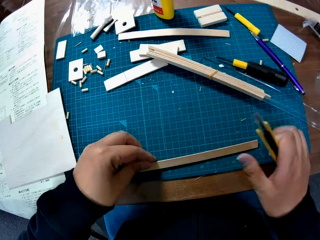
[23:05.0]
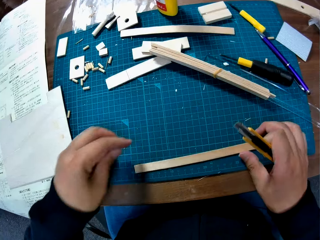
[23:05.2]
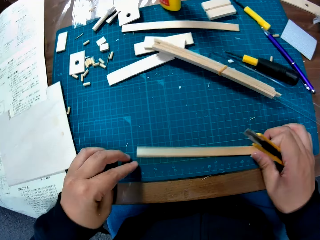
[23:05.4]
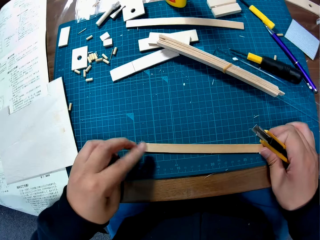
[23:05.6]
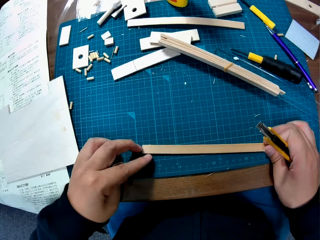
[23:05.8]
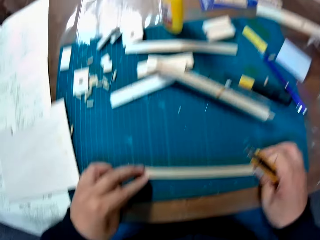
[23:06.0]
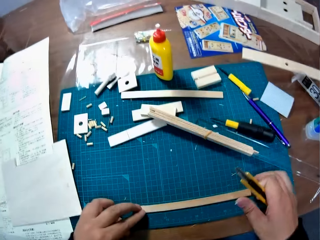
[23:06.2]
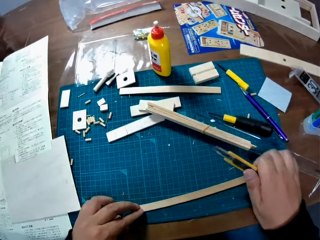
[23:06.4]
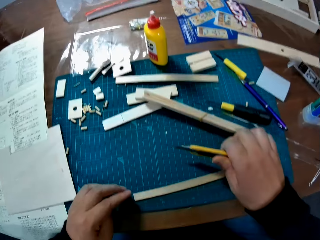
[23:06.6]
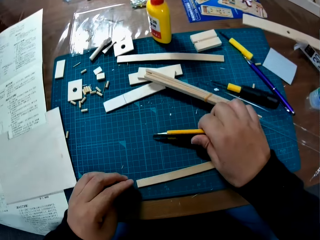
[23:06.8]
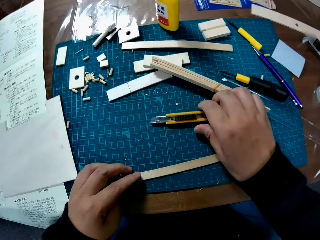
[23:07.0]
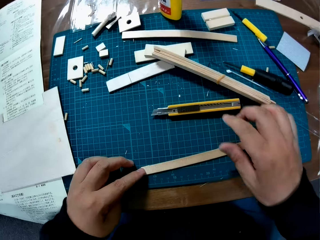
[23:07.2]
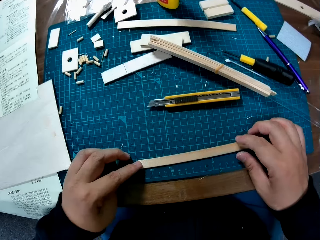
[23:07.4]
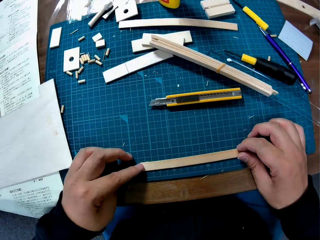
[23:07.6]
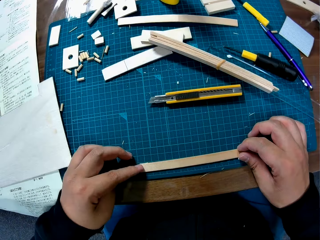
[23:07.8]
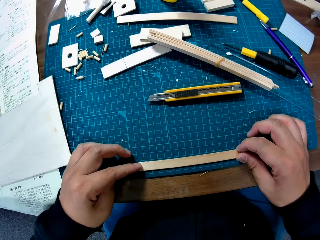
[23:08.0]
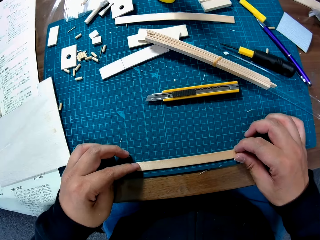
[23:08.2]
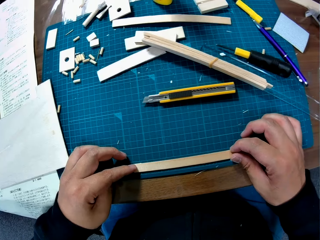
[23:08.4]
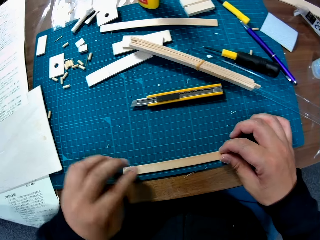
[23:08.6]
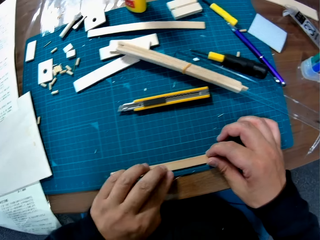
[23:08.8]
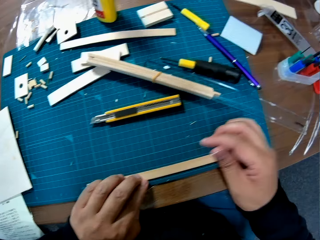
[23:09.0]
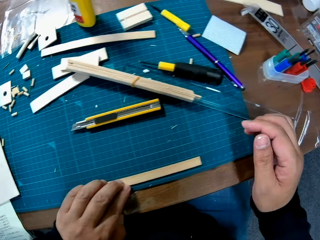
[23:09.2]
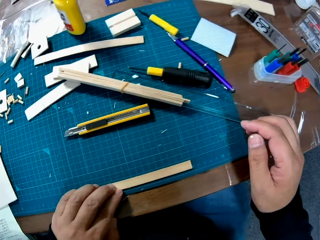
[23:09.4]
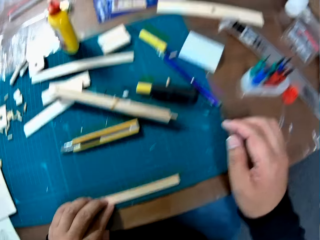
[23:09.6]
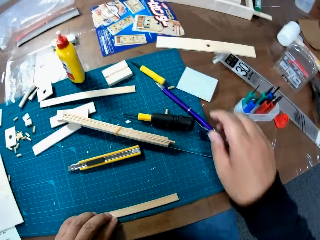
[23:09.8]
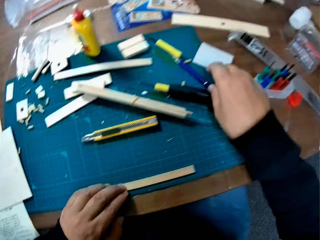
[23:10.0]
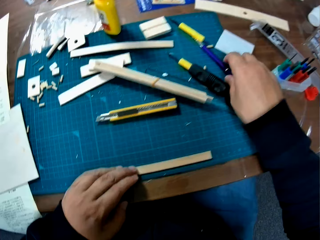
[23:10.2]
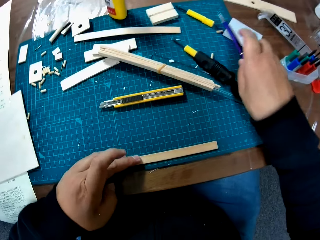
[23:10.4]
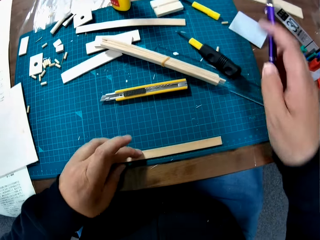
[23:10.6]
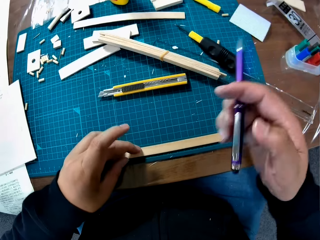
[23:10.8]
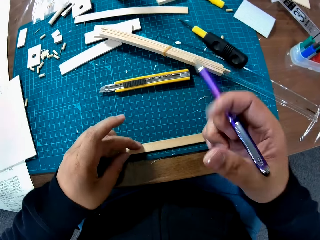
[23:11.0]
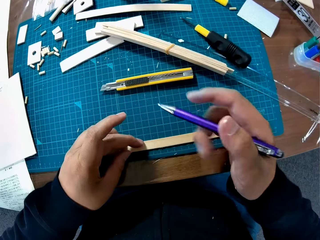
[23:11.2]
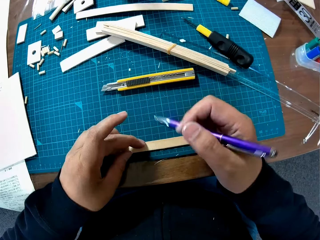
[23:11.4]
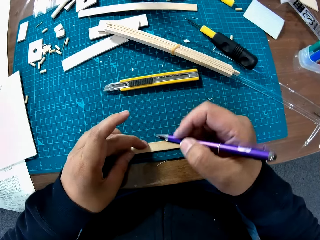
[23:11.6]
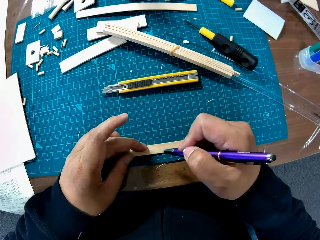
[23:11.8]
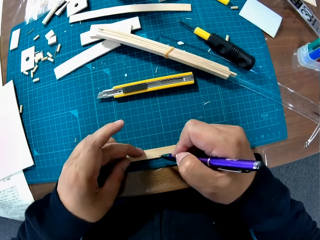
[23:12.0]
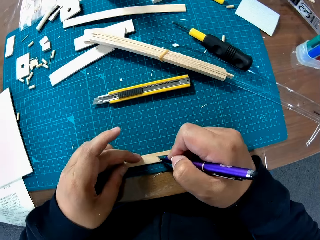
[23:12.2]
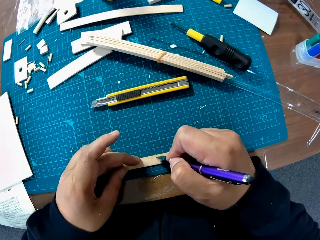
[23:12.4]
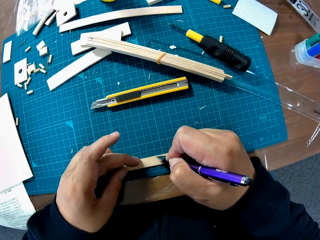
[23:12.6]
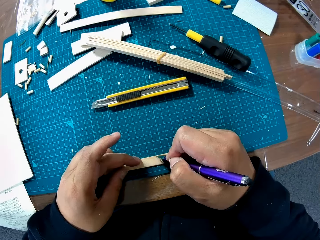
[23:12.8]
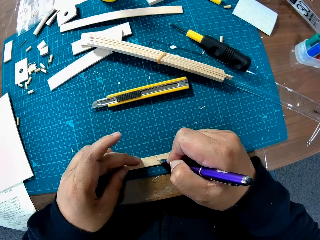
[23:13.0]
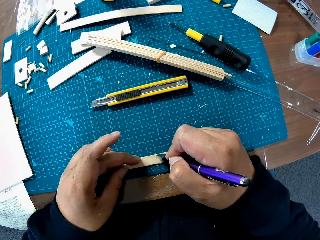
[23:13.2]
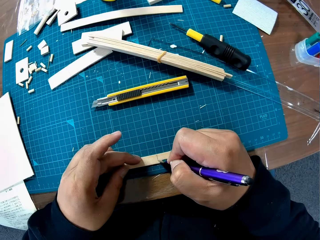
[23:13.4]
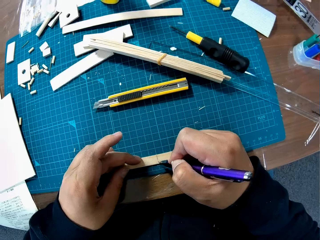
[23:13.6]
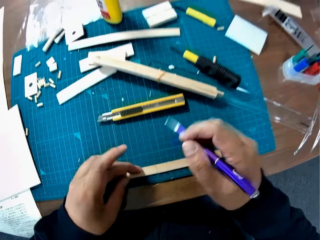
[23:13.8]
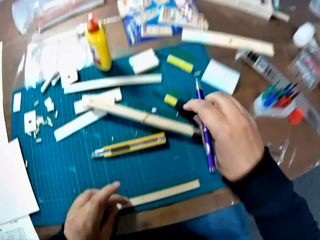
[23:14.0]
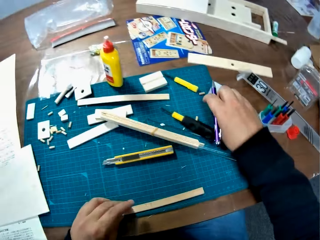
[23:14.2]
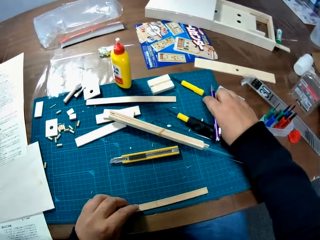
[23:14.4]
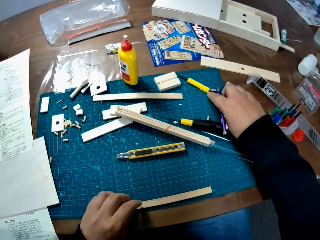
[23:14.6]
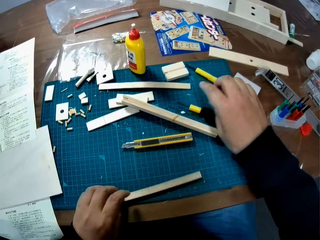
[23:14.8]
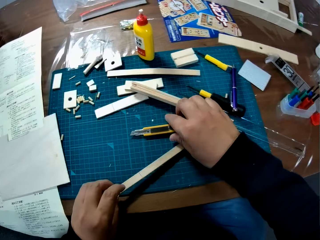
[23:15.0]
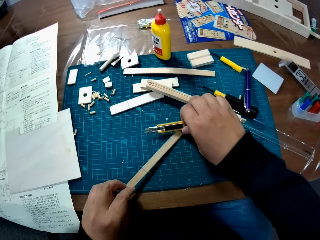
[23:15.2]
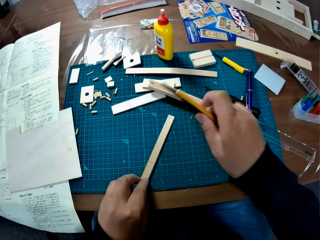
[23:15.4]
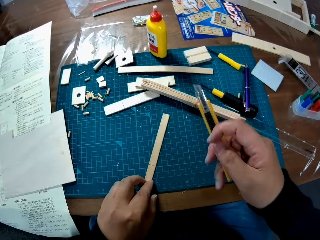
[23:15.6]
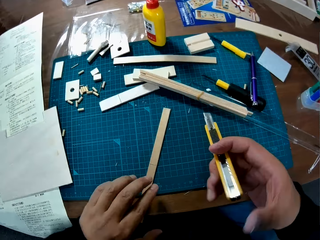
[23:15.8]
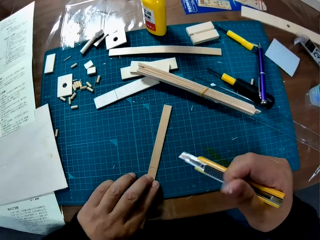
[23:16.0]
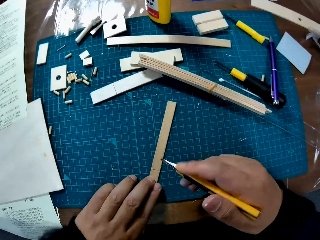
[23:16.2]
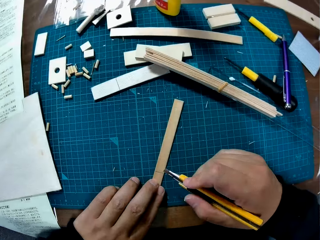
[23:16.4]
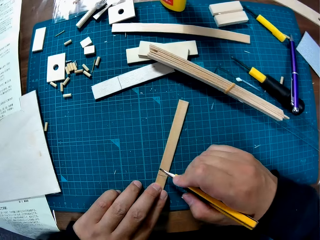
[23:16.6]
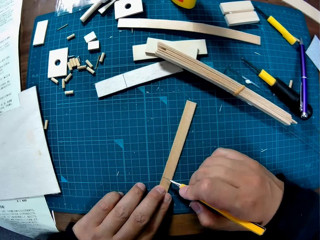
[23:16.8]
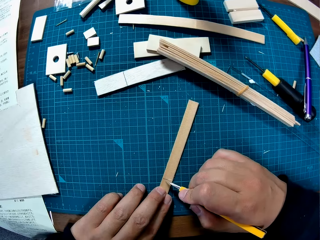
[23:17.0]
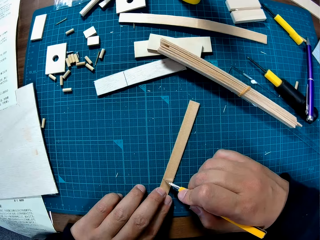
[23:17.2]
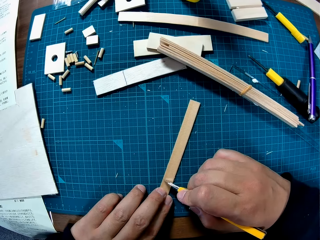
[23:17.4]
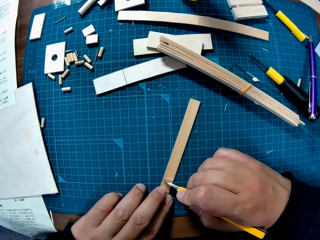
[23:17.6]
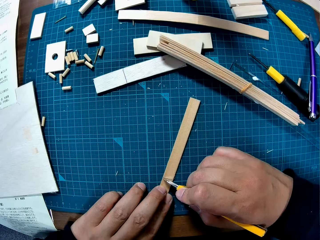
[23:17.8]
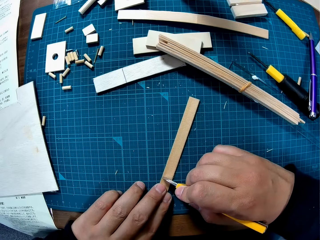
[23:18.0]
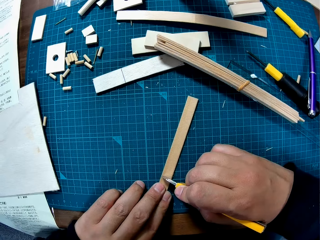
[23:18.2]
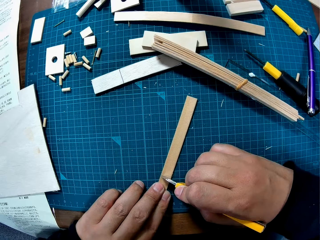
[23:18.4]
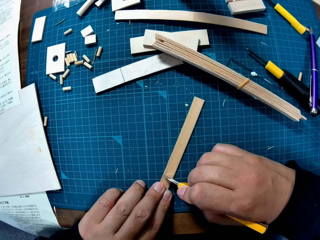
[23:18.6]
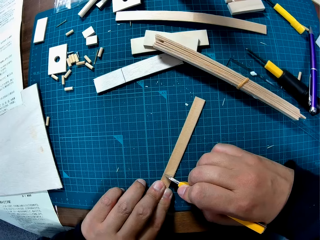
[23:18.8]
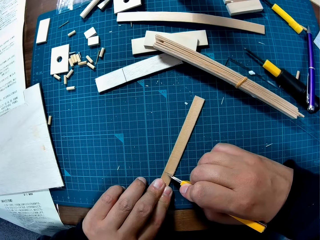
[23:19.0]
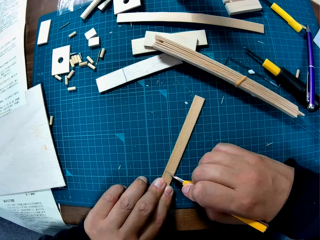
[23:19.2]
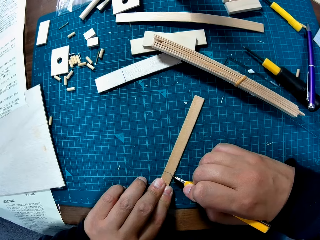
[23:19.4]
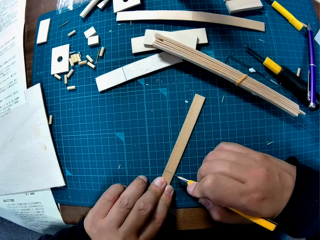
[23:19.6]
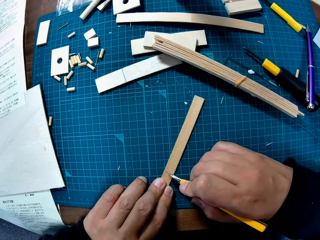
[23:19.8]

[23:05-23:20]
The camera wearer picks up the cutter knife or stylus knife from the table with her right hand. She sets the piece of wood or modeling piece on the table with her two hands. She drops the cutter knife on the table with her right hand. She sets the piece of wood on the table with her two hands. She holds the modeling piece with both hands. She pulls her hand off the modeling piece. She picks up a pen from the table with her right hand. She marks the piece of wood with the pen in her right hand. She drops the pen on the table with her right hand. She picks up the cutter knife from the table with her right hand. She marks the piece of wood with the cutter knife in her right hand. She cuts the modeling piece with the stylus knife.

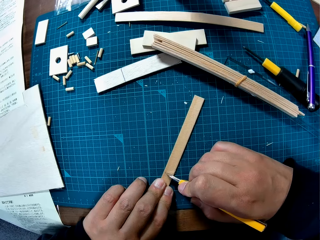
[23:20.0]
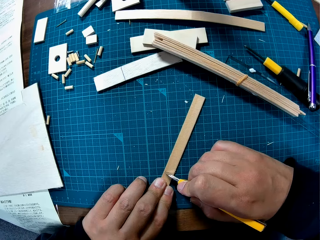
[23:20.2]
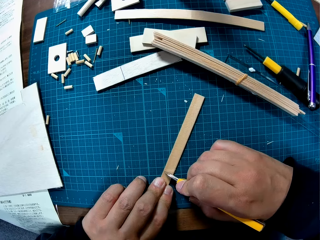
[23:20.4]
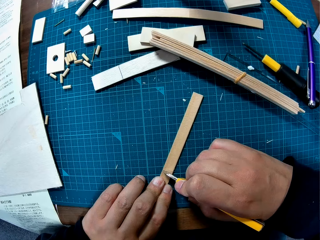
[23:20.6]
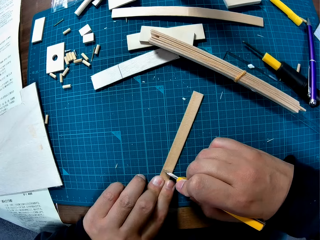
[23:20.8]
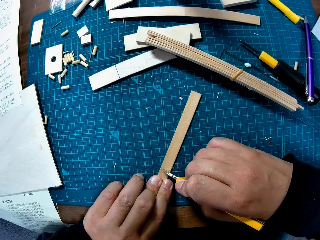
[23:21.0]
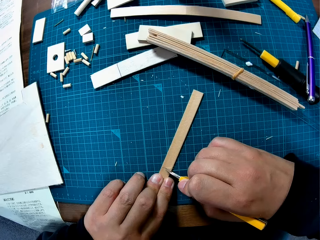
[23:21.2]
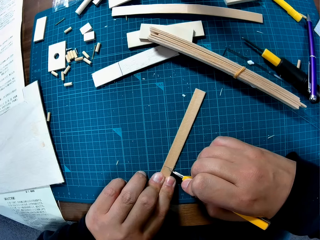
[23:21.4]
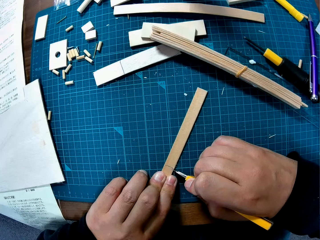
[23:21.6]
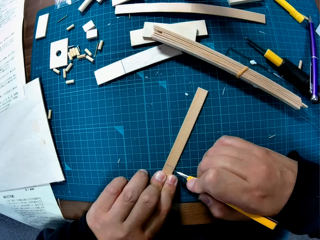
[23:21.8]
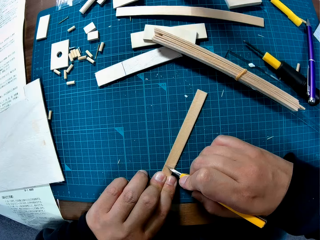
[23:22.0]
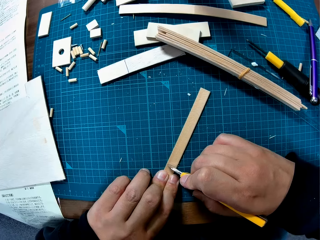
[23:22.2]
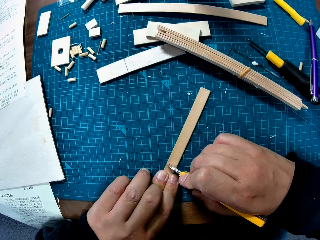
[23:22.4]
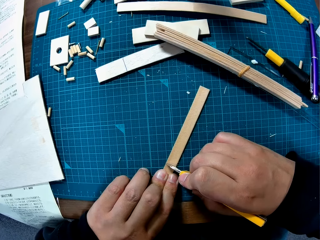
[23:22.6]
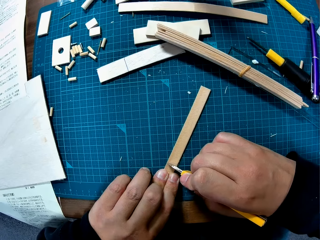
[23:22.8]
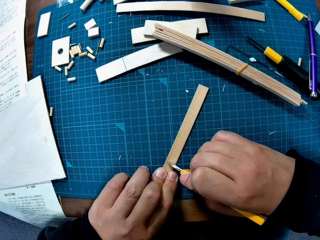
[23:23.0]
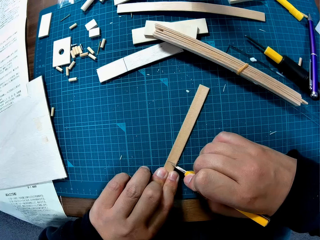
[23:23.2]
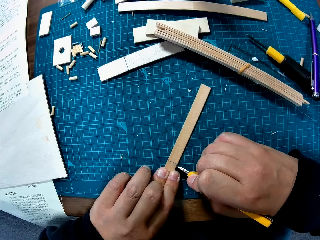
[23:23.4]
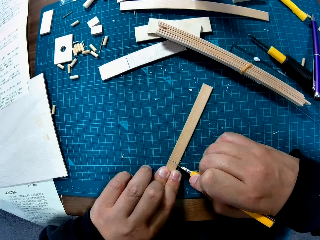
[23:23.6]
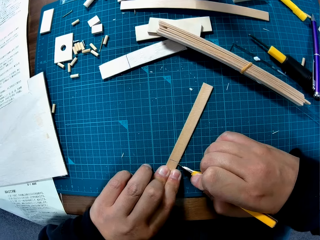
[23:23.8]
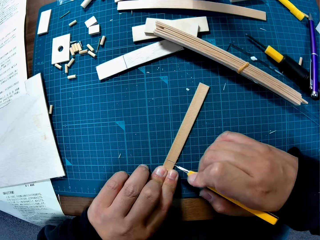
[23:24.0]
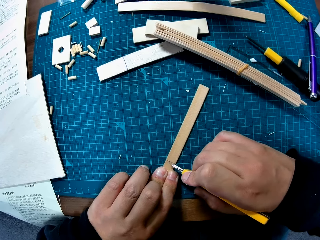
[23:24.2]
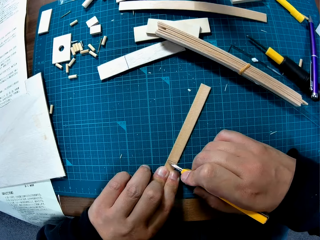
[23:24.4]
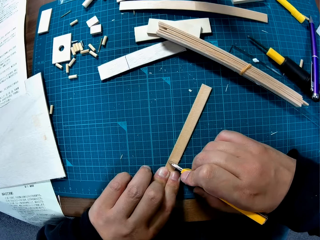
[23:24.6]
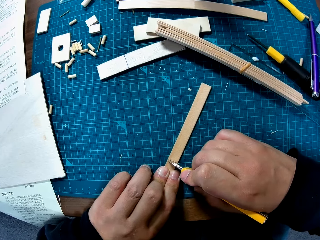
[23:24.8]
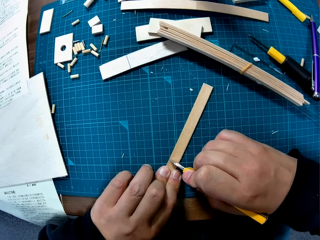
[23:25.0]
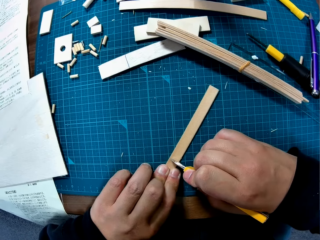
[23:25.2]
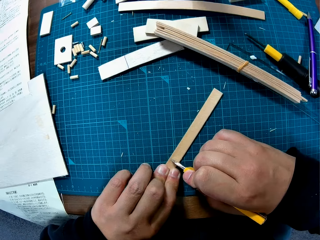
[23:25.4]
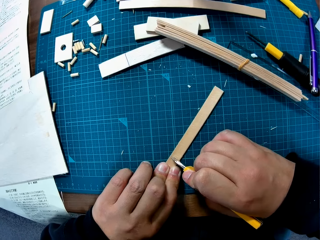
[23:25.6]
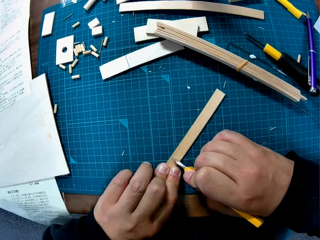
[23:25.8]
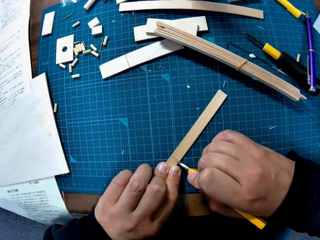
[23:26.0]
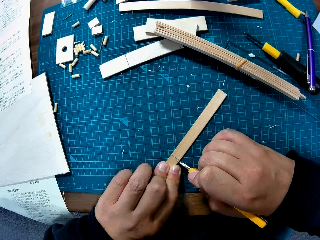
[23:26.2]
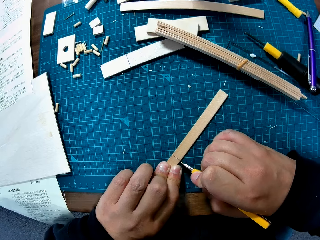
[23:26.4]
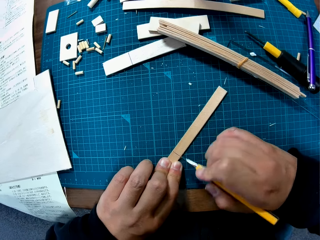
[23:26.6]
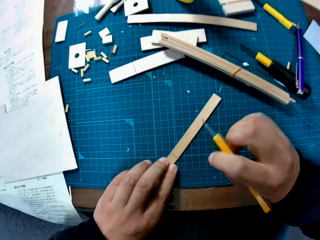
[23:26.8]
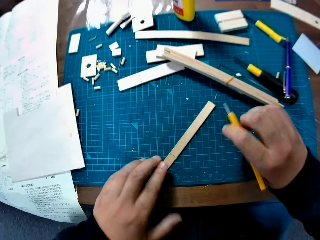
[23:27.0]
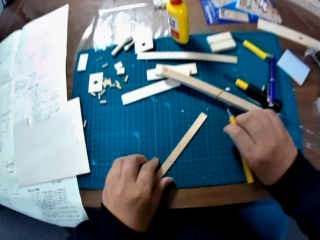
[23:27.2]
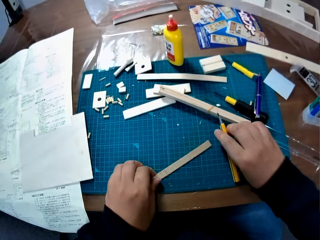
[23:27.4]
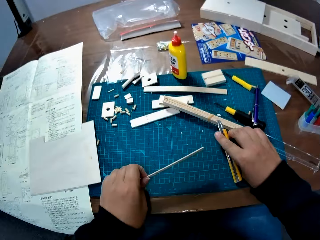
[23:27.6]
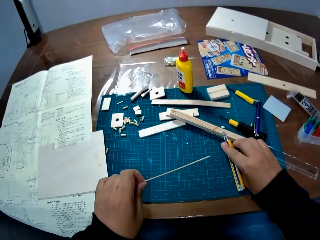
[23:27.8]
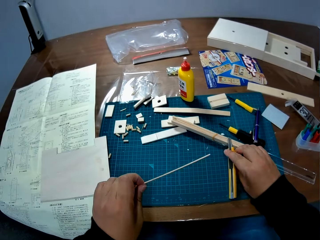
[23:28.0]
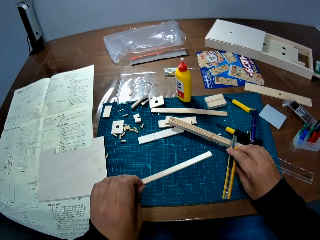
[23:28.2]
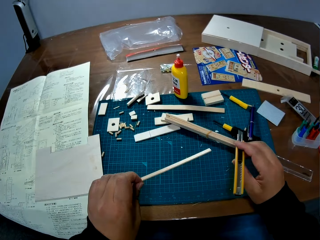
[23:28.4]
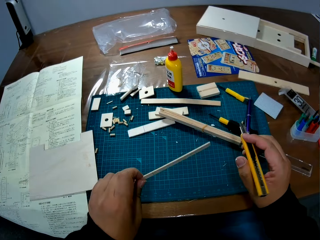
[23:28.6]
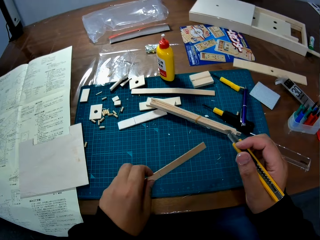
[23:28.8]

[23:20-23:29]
The camera wearer picks up the piece of wood from the table with her left hand.
